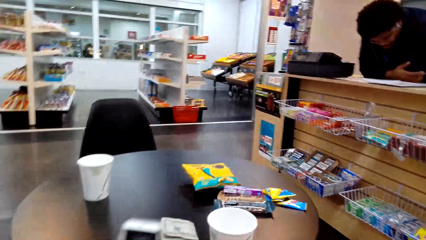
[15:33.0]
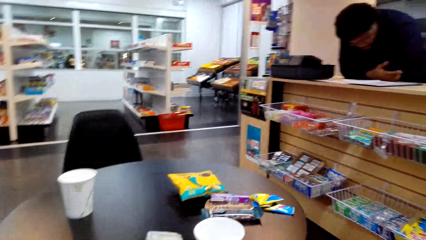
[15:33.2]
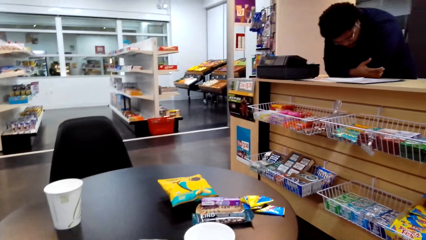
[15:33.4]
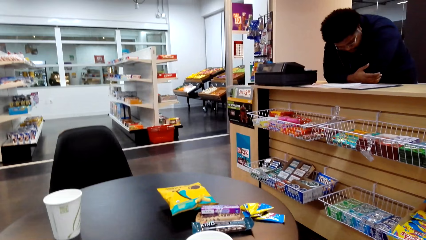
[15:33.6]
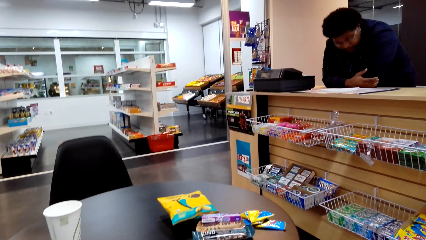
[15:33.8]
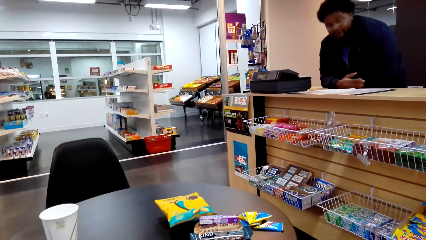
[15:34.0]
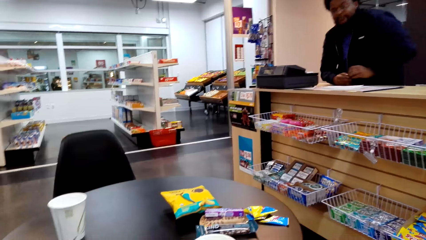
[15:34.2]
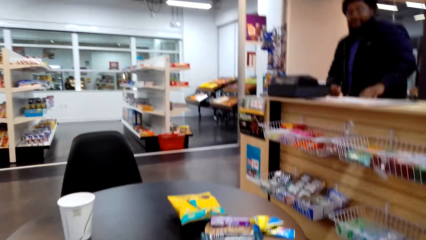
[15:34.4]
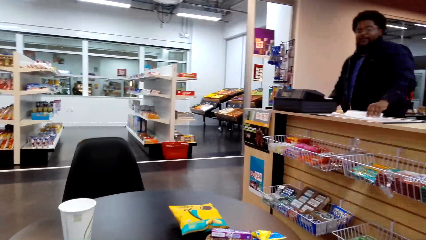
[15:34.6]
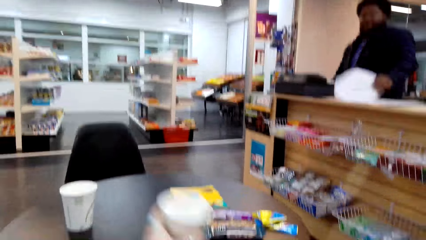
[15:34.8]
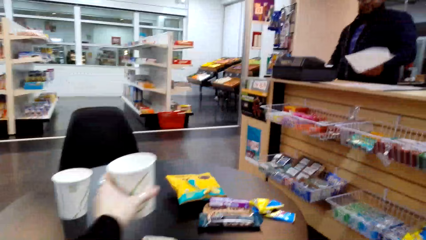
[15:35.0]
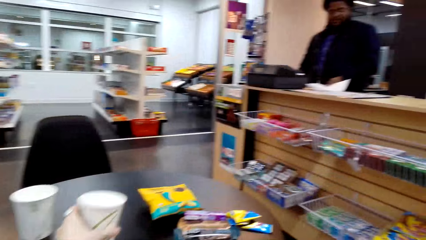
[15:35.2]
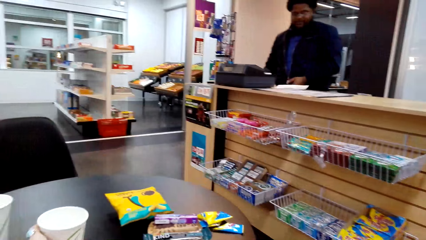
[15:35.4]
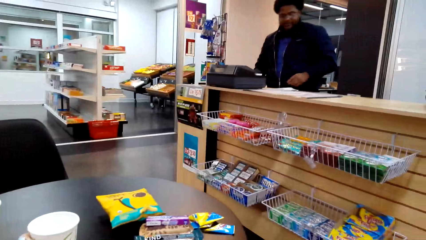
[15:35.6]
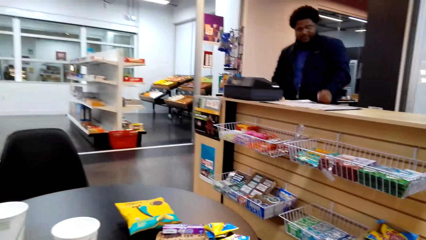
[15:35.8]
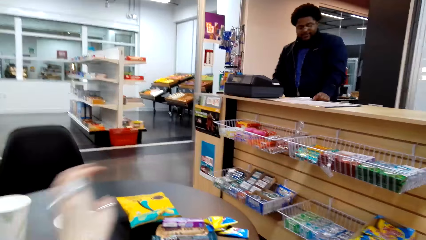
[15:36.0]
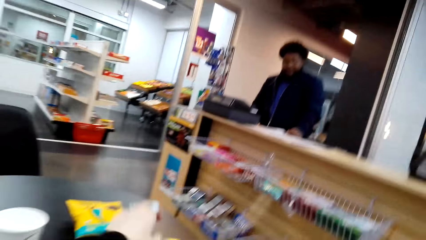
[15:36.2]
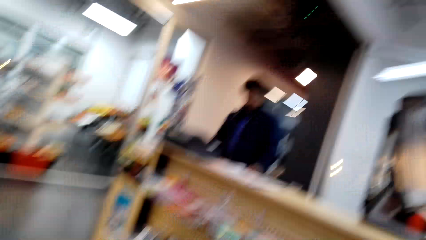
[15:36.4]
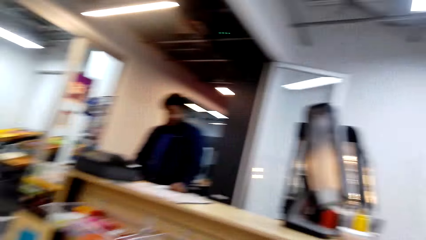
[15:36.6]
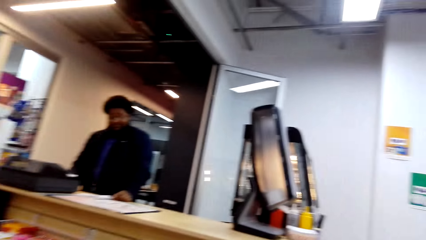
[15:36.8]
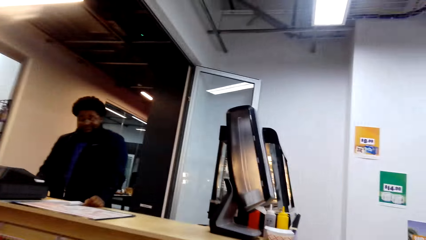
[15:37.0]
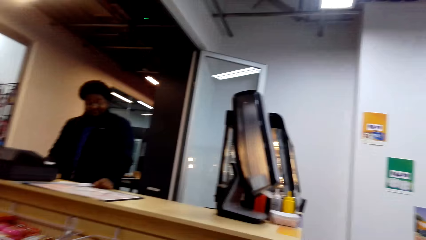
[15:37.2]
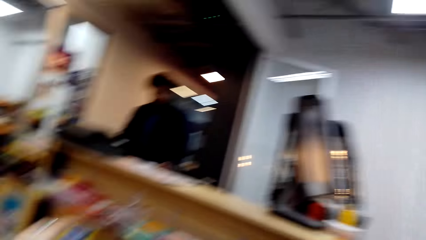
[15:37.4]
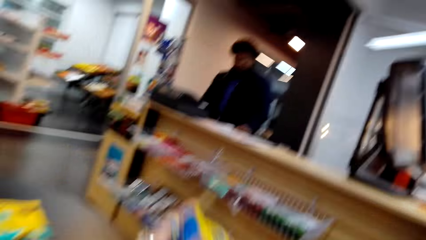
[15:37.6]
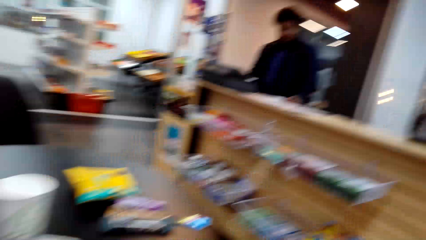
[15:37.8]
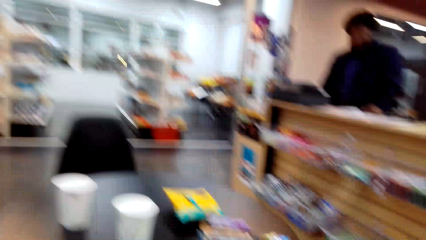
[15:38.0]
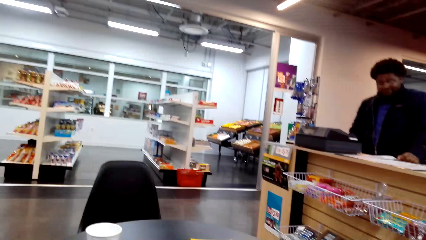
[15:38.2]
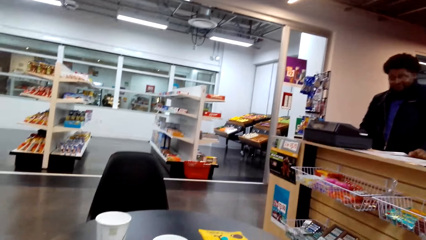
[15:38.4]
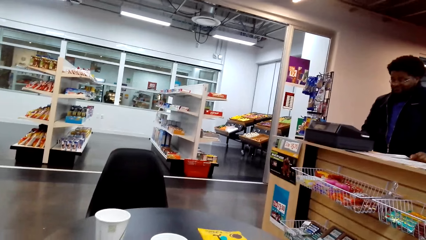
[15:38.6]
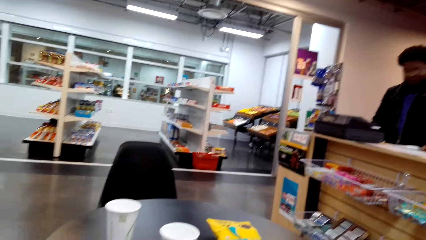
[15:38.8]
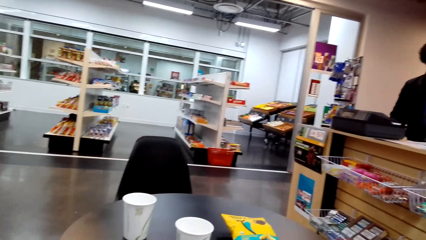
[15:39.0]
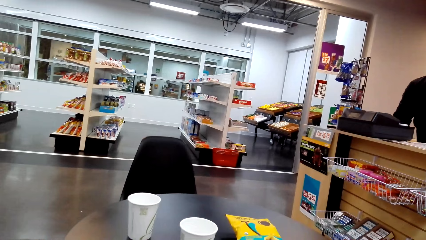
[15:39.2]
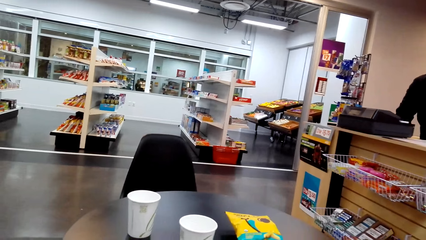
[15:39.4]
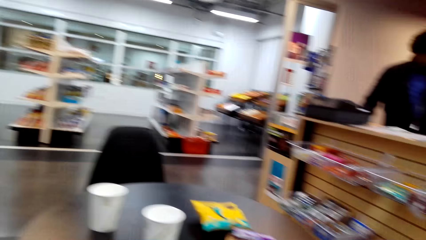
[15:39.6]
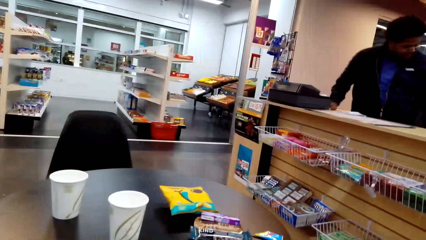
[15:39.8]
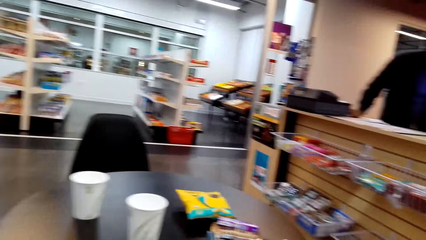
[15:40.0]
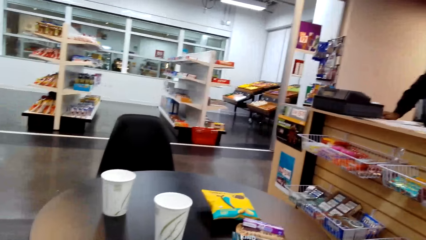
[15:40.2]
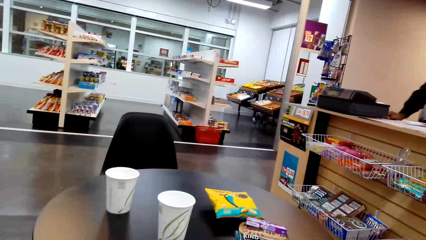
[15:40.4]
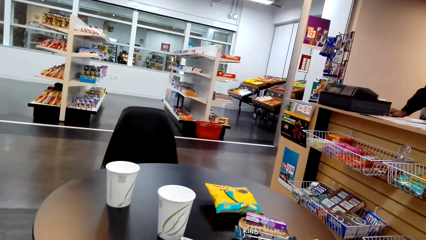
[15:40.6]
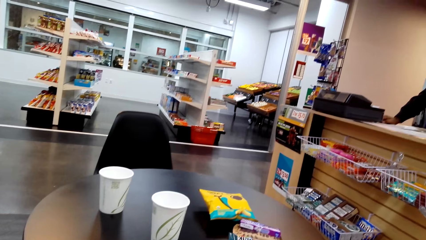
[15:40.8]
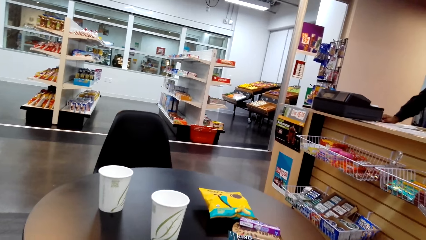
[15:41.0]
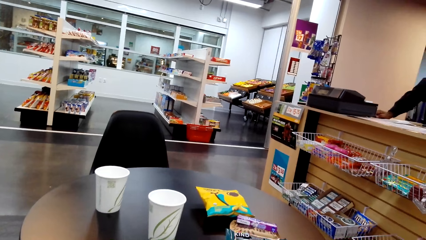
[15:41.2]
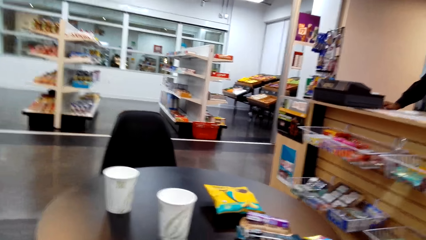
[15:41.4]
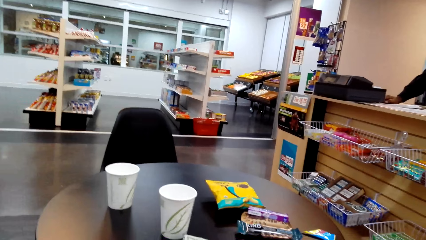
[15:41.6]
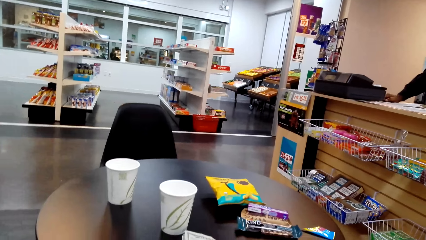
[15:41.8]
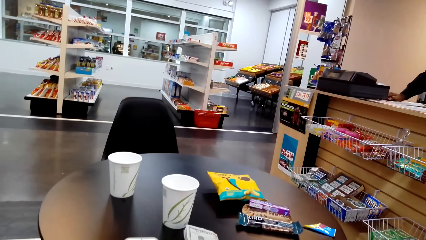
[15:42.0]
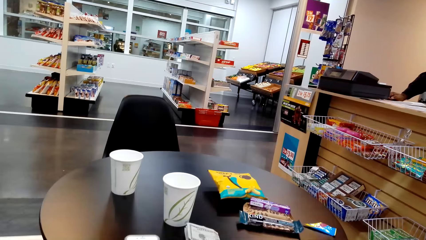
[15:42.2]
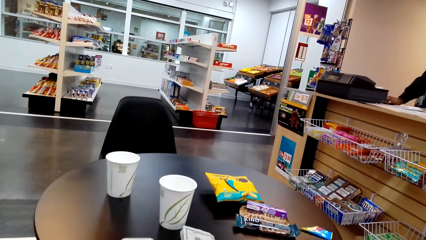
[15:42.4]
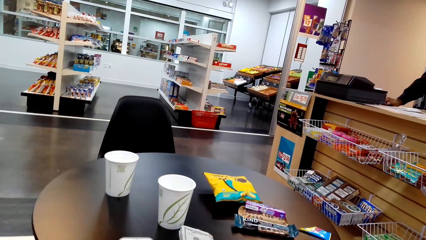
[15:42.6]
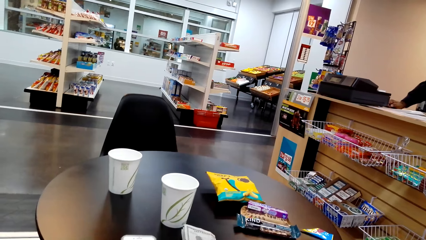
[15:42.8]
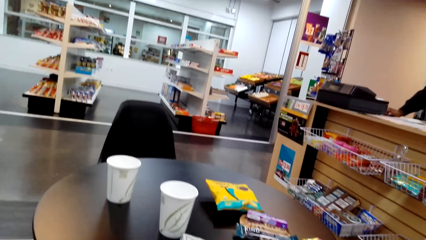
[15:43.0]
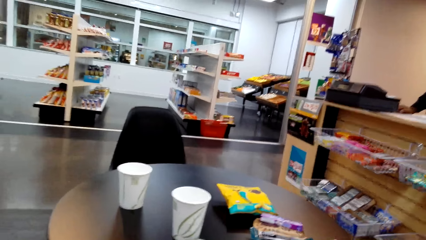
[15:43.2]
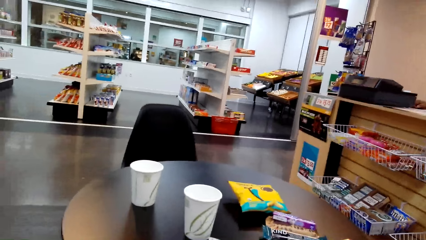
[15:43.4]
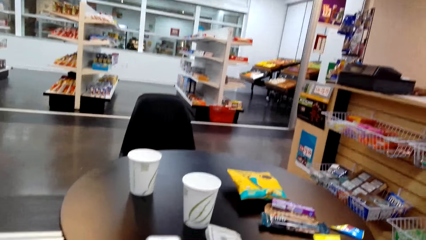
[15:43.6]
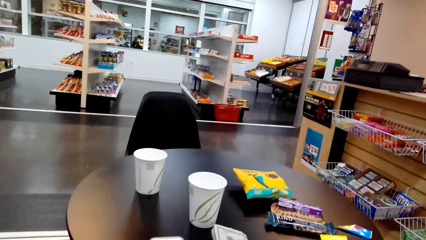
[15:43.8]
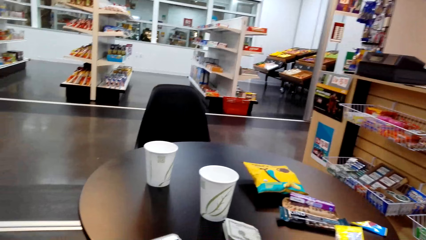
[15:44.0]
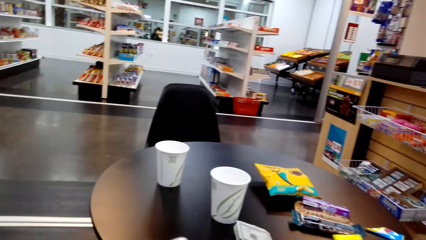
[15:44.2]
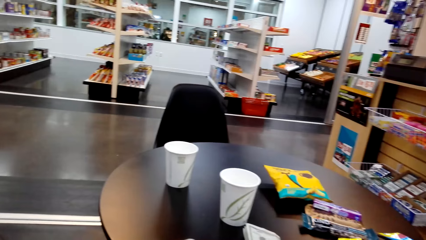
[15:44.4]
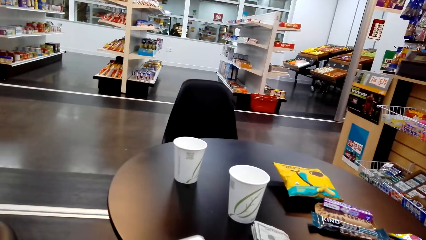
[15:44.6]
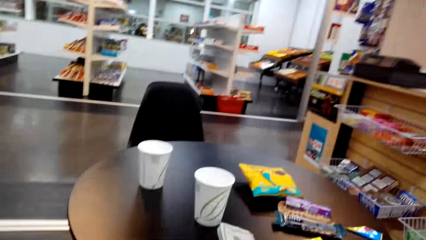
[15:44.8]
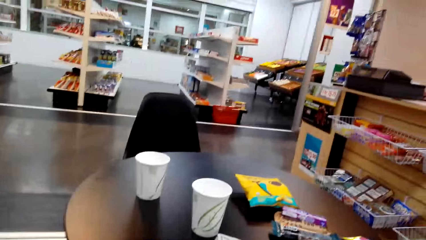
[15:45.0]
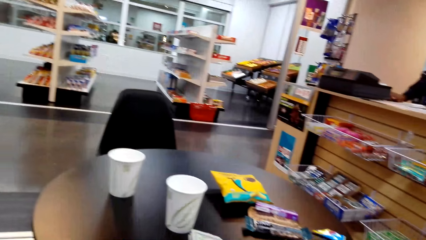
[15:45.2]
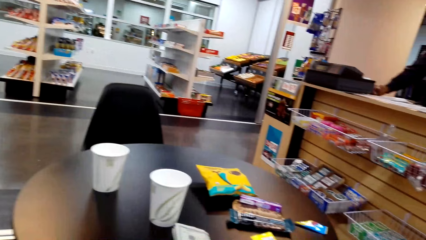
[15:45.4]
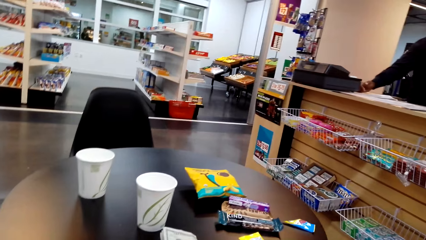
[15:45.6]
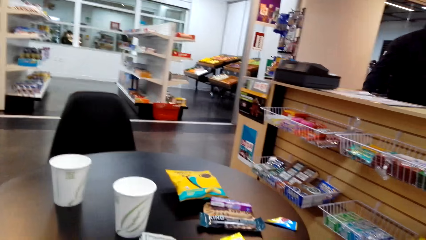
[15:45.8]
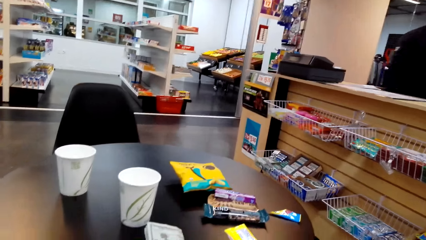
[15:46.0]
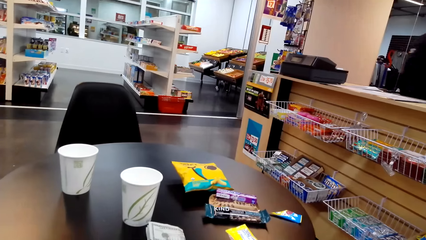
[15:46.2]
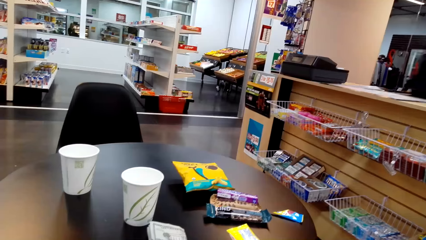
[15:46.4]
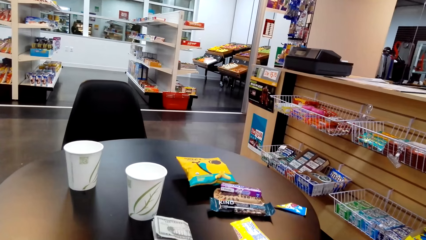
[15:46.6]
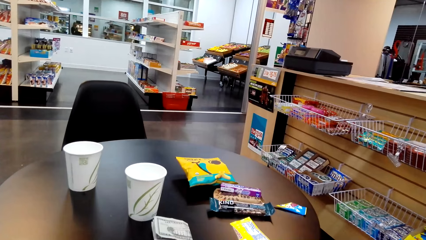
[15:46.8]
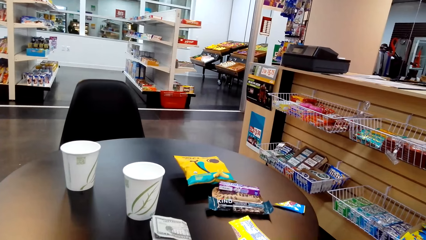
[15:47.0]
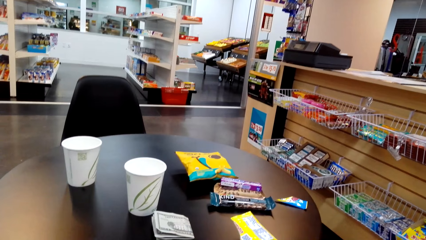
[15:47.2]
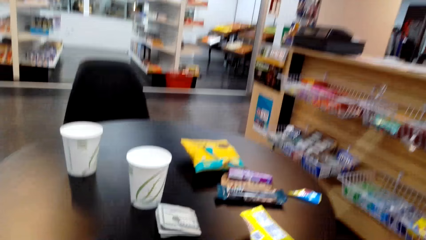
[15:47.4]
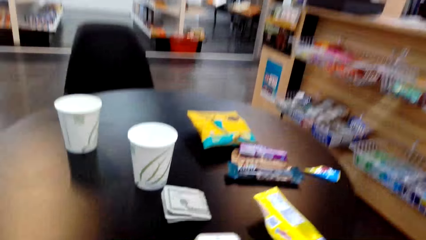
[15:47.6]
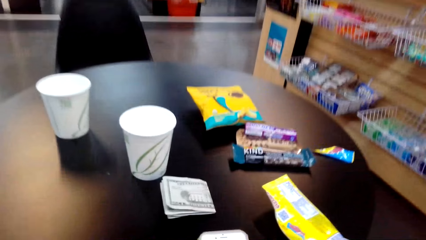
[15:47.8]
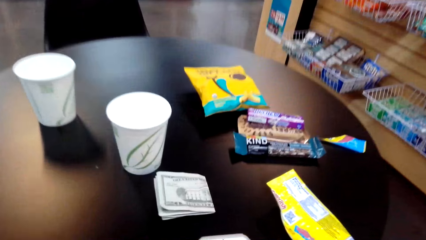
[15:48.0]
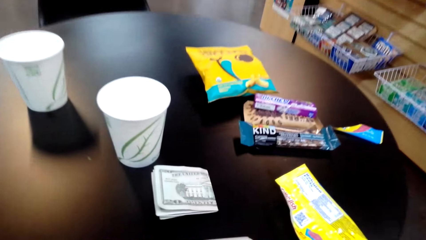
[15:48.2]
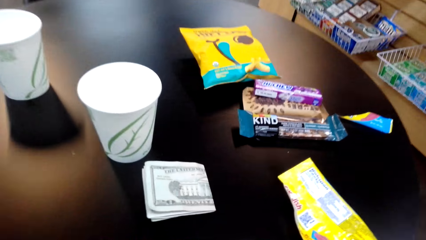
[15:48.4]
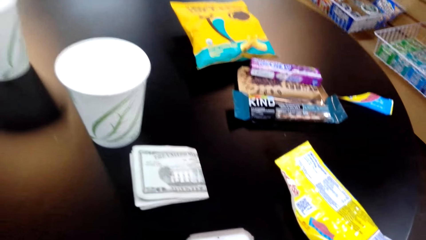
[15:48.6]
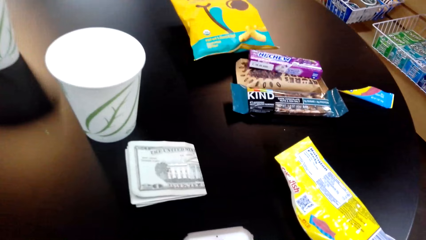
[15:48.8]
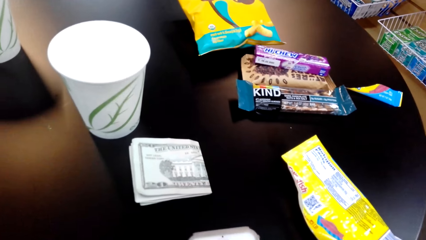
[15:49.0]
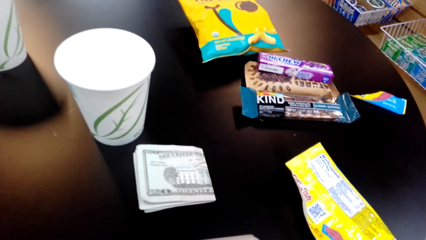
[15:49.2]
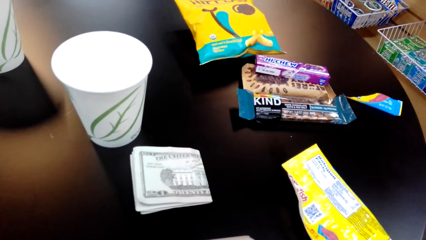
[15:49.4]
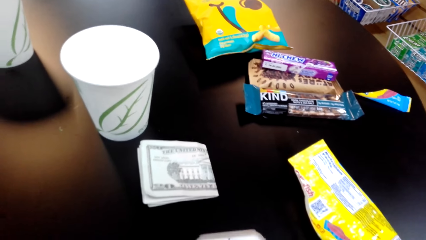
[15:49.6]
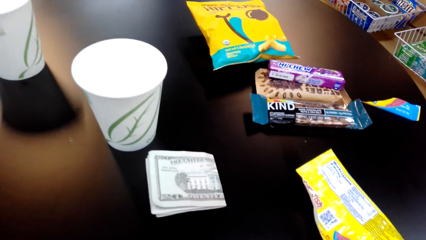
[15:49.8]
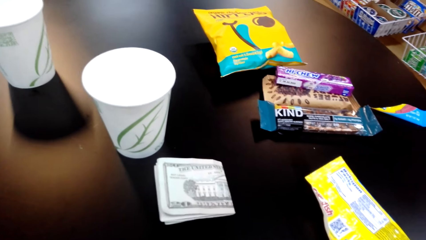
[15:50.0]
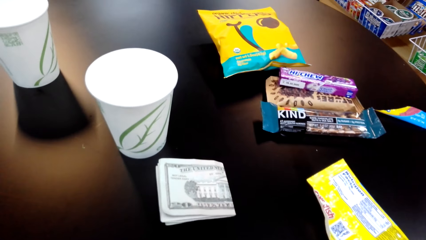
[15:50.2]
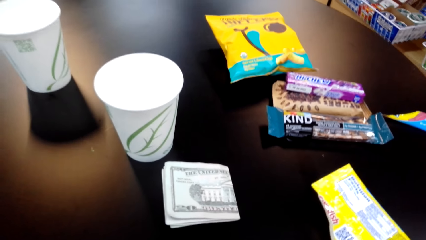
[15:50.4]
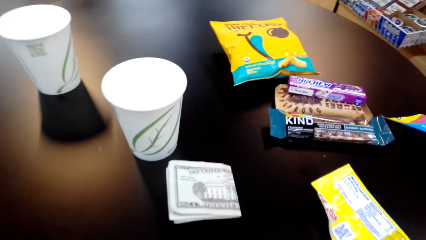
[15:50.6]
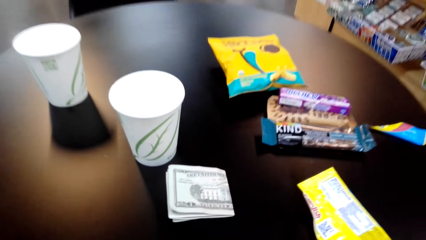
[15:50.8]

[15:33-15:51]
The person turns the piece of paper on the counter.
